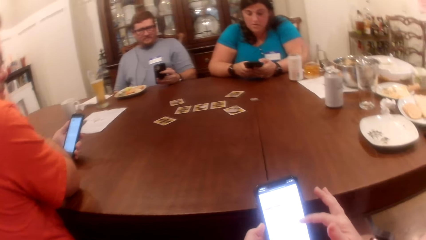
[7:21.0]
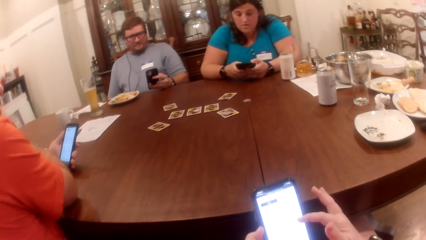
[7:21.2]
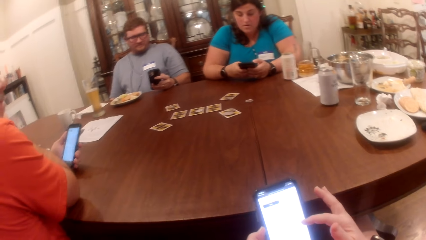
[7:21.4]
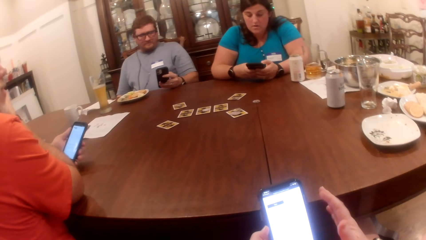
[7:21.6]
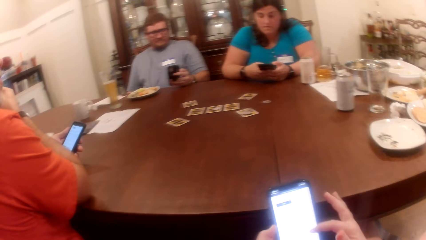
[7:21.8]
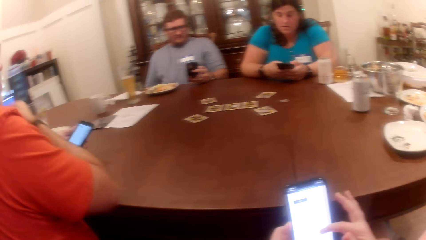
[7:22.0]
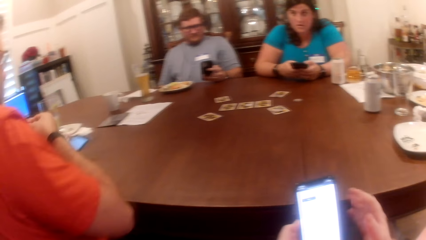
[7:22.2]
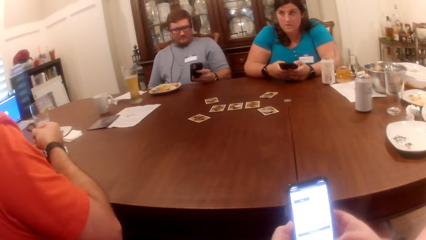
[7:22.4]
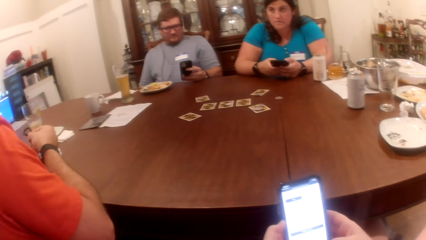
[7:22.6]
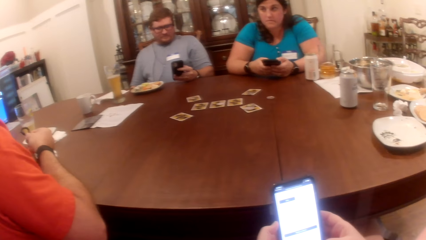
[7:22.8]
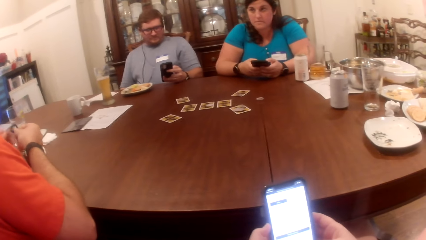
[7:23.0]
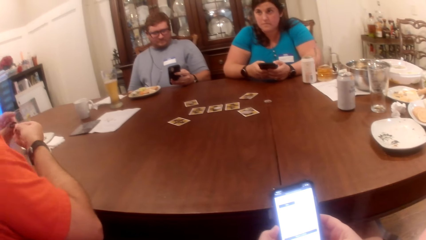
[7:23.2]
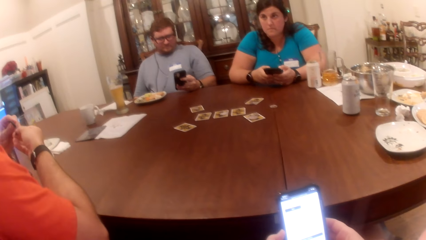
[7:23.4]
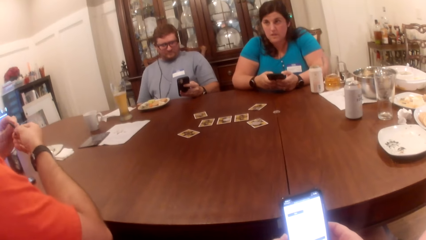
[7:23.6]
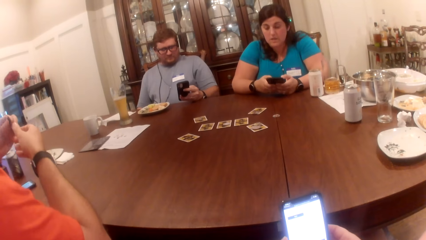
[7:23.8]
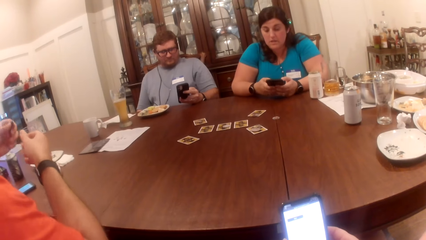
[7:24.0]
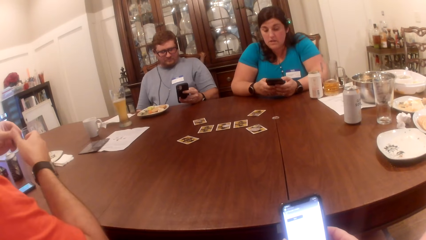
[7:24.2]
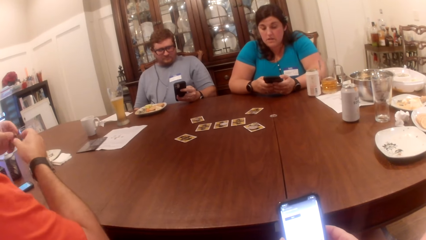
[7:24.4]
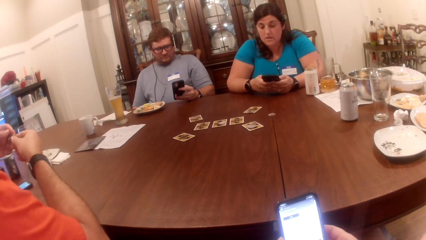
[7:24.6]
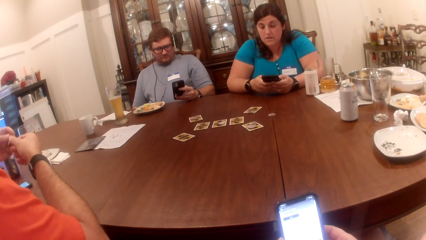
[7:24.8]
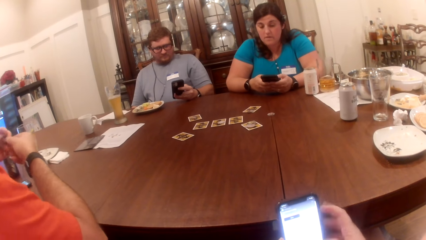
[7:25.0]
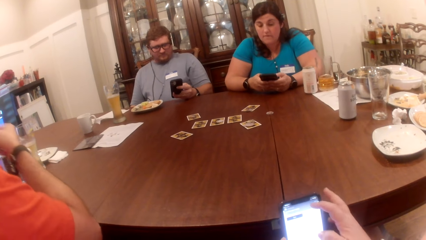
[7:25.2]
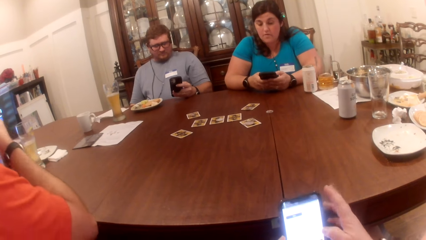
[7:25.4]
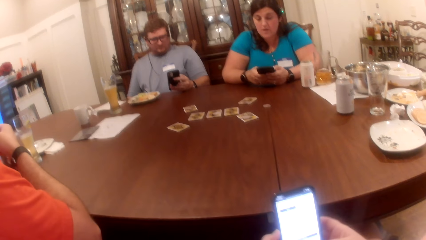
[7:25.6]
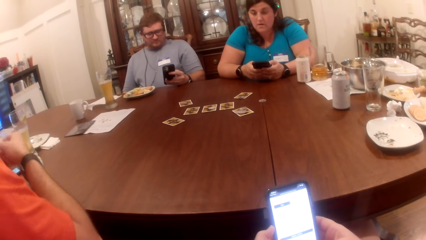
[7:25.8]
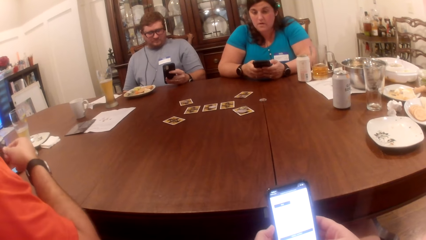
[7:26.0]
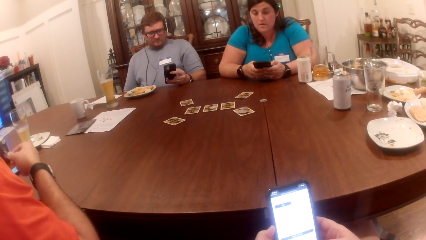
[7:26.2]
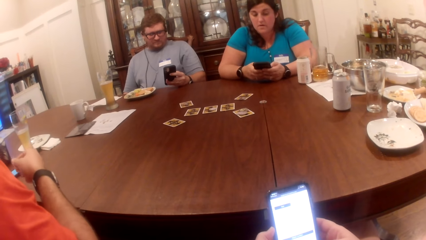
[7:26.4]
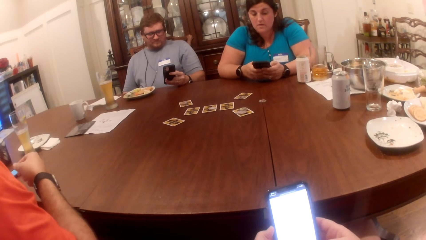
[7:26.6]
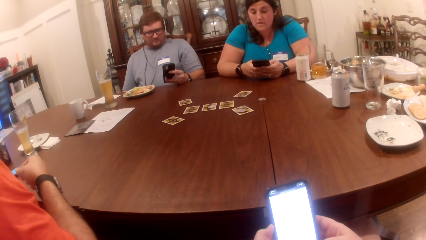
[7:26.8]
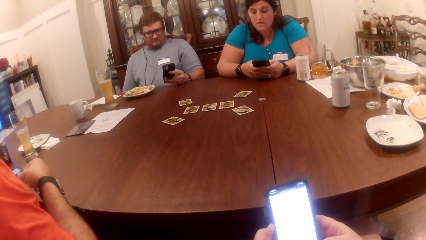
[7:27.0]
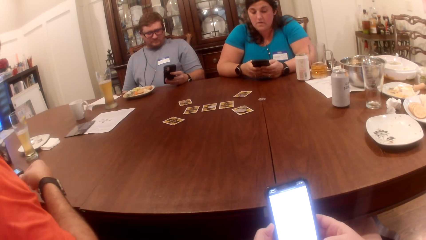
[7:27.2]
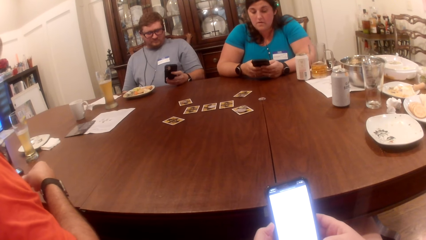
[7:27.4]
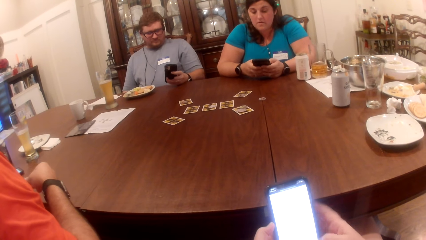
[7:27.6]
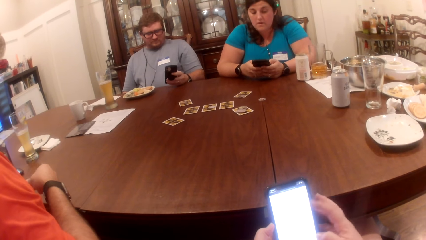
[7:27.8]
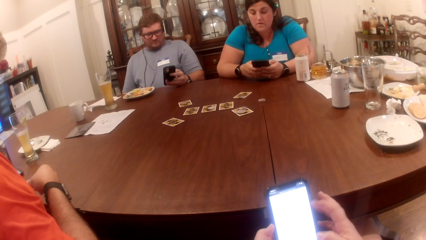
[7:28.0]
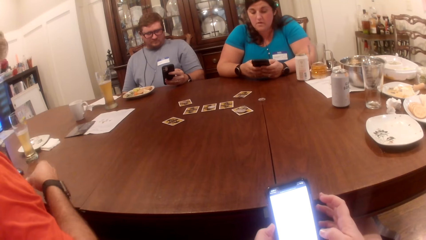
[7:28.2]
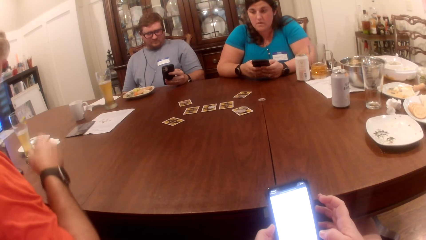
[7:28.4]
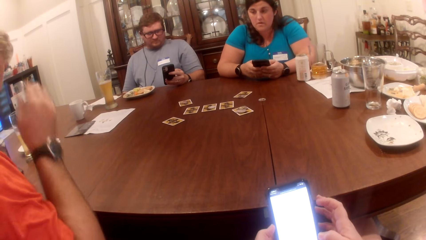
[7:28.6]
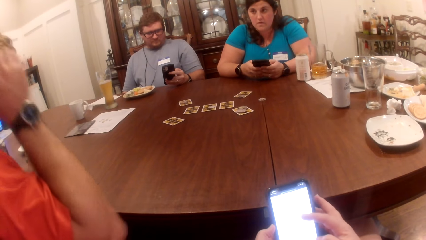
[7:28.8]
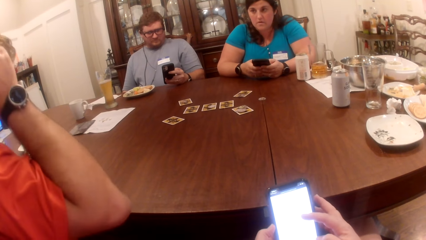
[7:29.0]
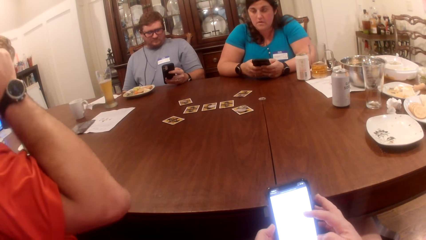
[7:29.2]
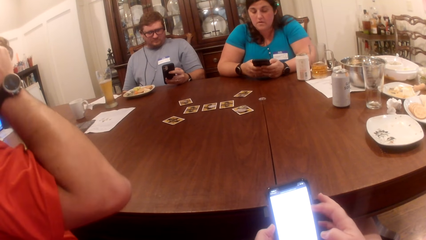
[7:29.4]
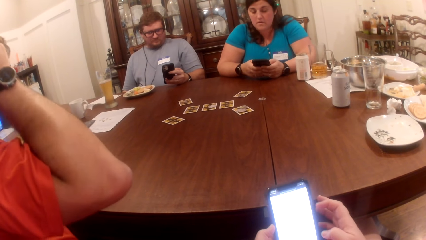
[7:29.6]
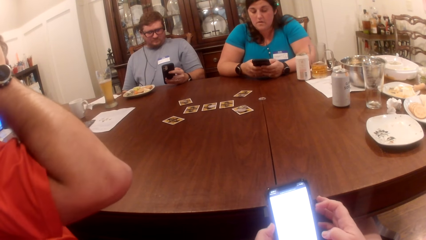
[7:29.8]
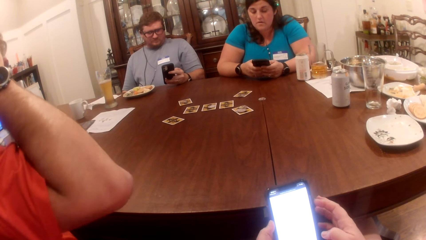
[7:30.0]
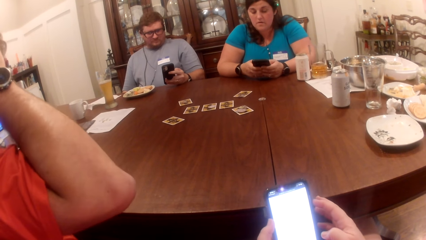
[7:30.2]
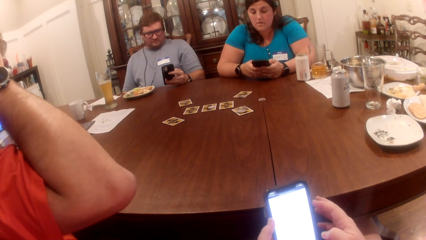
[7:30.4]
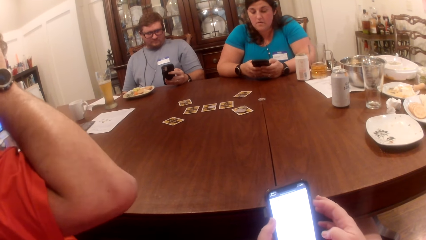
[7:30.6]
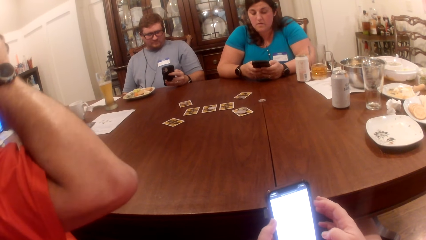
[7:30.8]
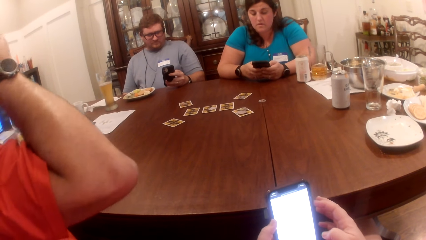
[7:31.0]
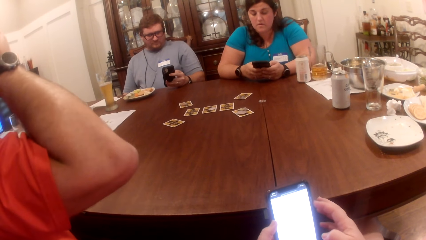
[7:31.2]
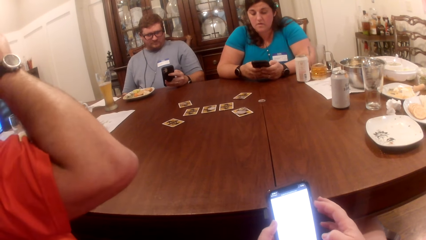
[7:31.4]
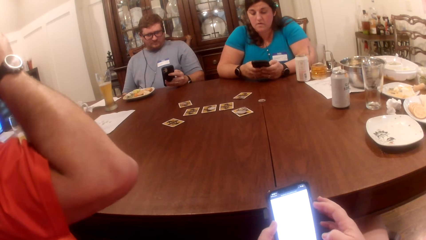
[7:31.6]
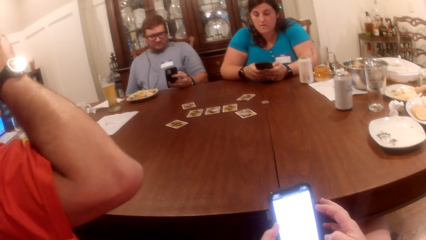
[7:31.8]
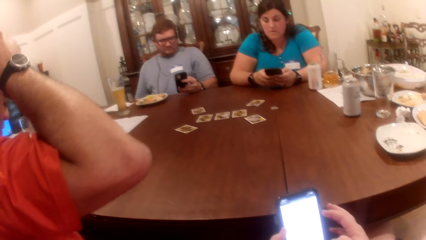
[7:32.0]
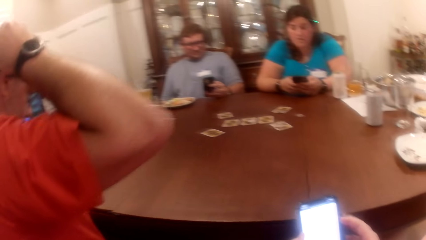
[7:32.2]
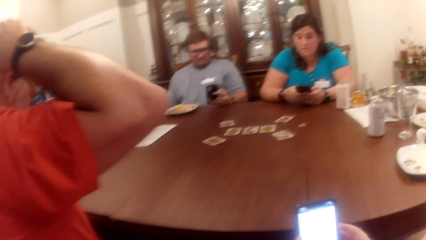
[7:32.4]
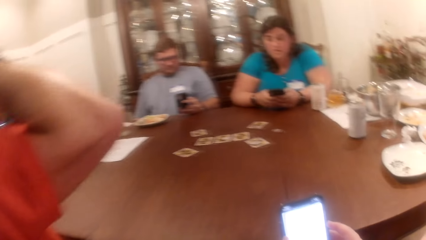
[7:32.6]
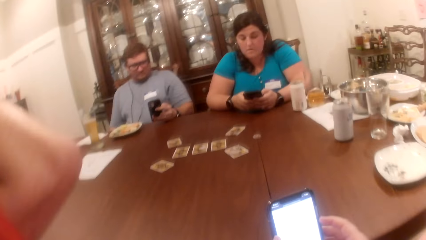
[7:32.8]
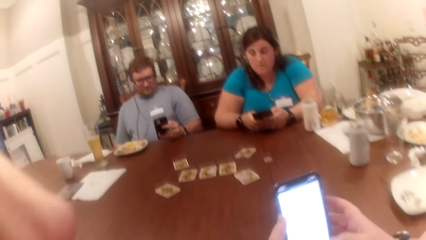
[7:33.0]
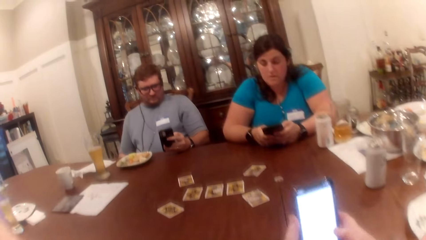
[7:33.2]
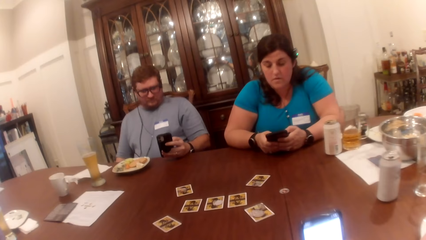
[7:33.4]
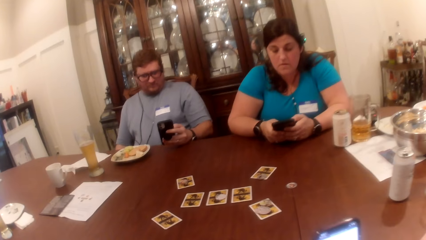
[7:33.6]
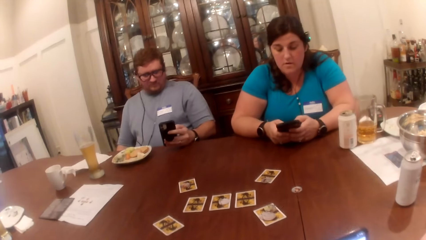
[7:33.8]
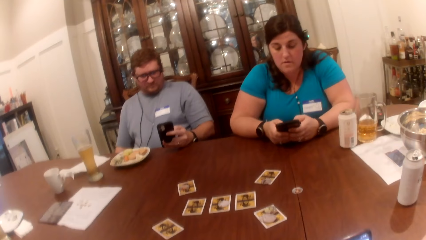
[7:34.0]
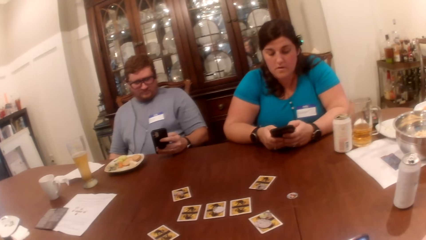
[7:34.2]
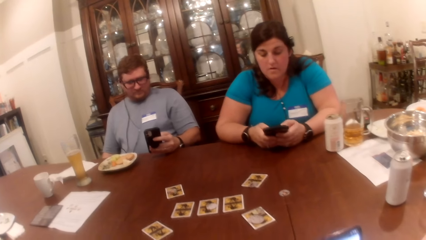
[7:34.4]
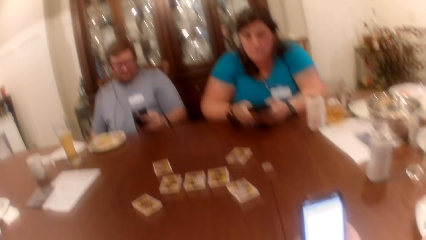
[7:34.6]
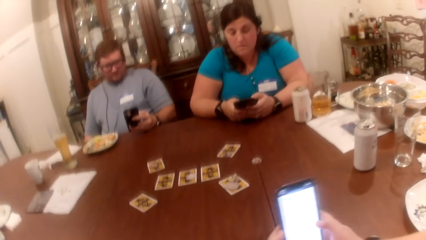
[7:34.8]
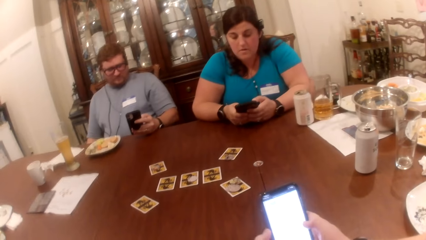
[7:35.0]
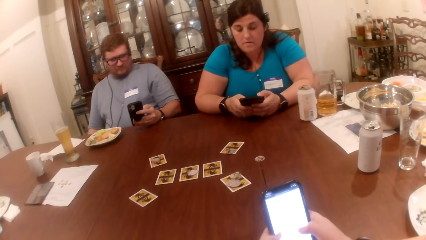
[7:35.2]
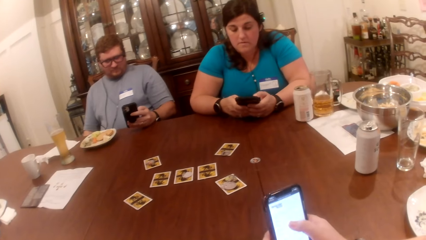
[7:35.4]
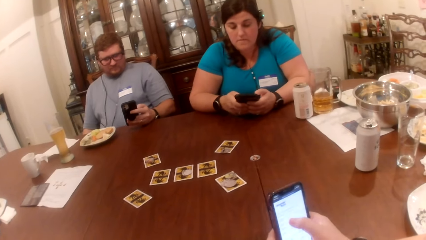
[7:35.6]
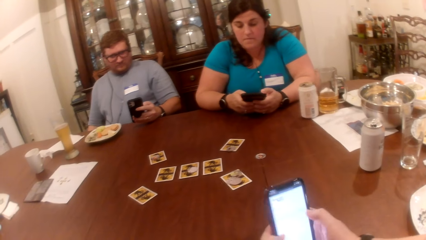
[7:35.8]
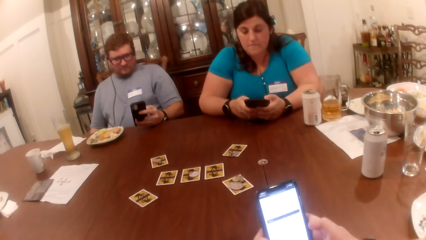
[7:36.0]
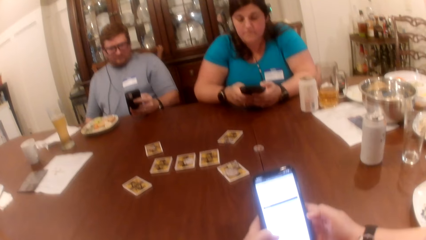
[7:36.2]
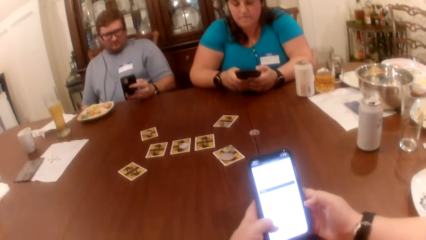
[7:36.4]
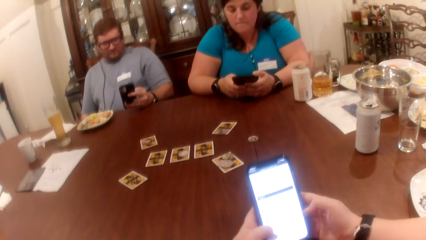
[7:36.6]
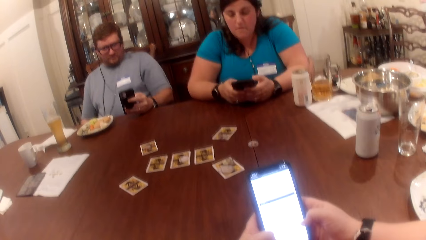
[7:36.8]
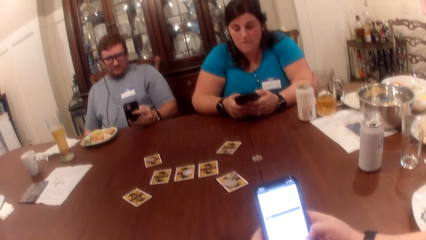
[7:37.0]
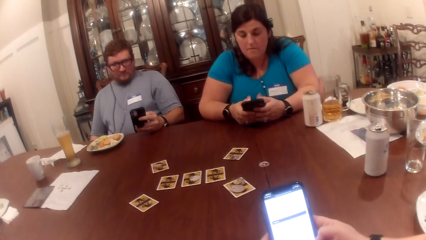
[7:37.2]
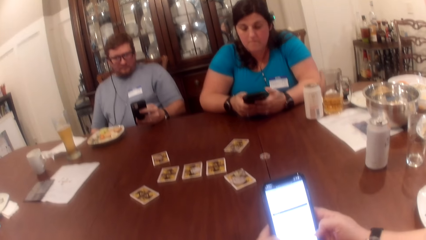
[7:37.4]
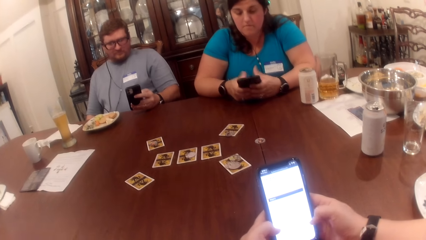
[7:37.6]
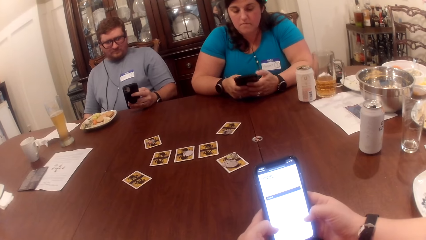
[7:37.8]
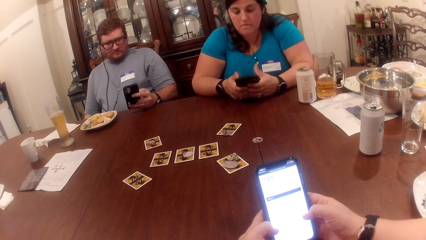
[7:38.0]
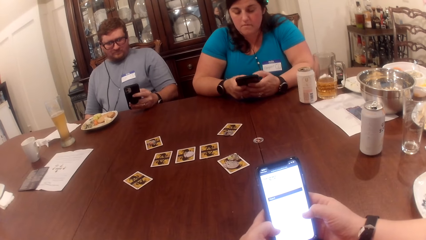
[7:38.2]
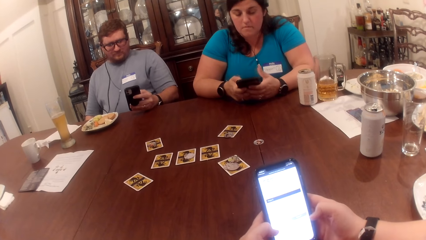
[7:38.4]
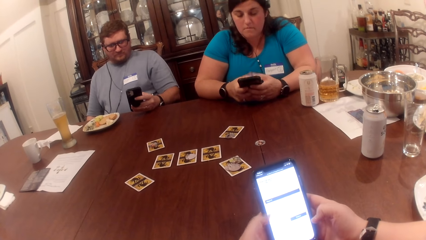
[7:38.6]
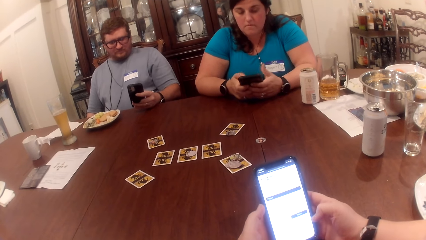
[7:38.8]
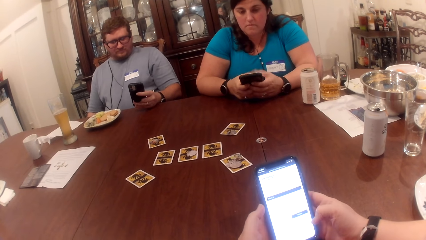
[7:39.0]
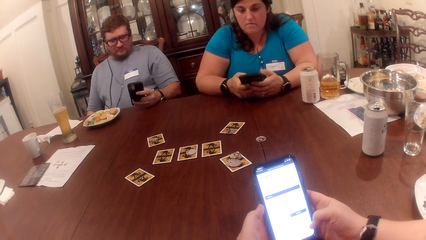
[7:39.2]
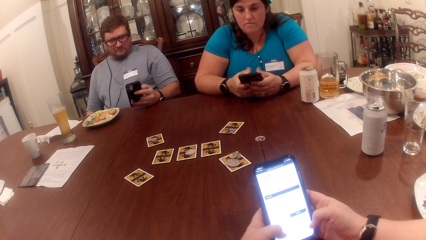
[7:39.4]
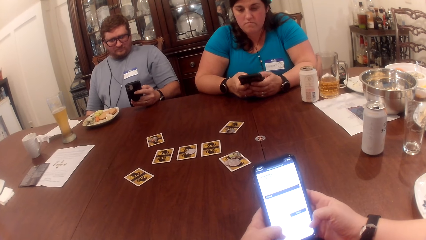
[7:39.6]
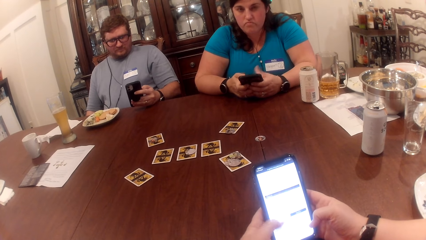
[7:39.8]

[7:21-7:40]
A man holds an earpiece in his right hand. The man passes the earpiece to his left hand. The man fixes the earpiece with both hands. The man adjusts his camera with both hands.
